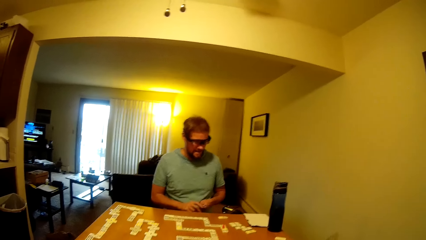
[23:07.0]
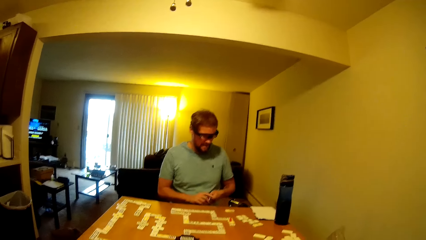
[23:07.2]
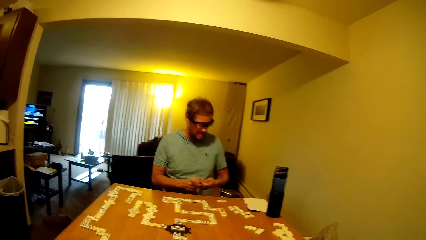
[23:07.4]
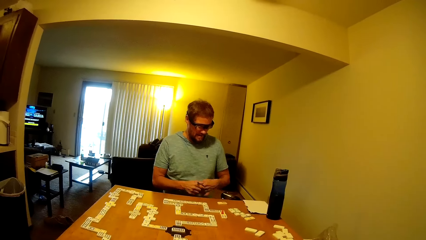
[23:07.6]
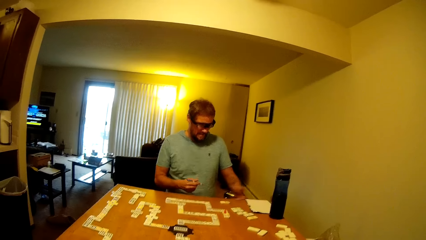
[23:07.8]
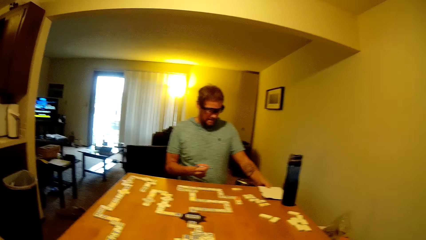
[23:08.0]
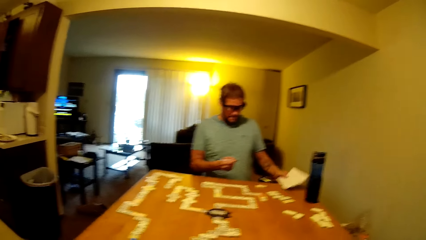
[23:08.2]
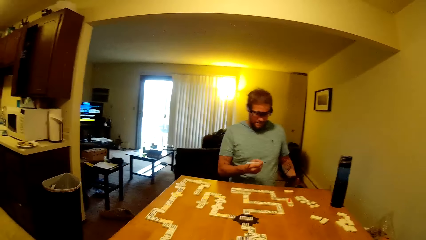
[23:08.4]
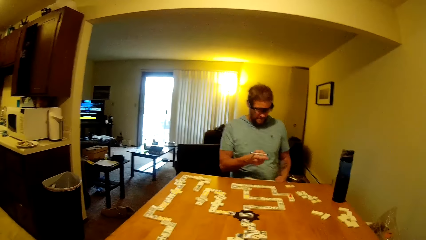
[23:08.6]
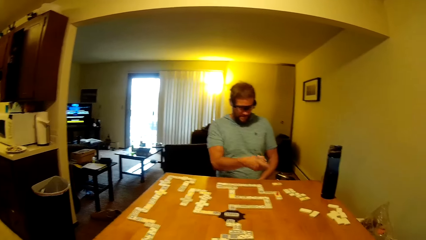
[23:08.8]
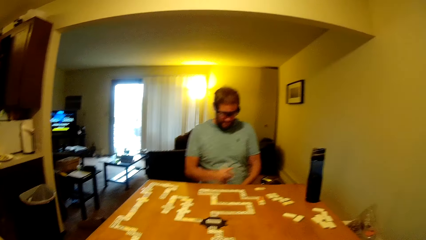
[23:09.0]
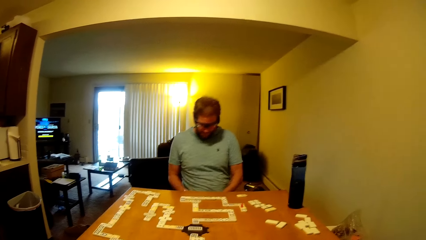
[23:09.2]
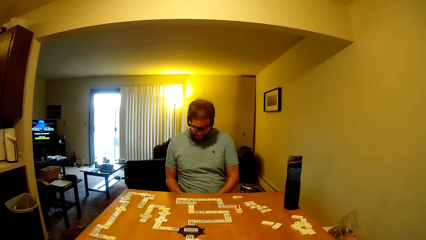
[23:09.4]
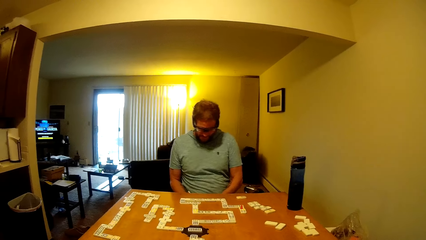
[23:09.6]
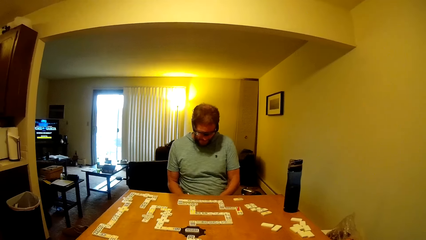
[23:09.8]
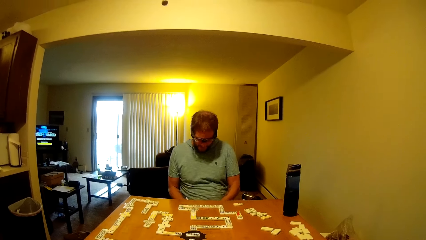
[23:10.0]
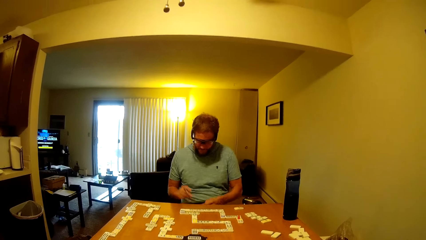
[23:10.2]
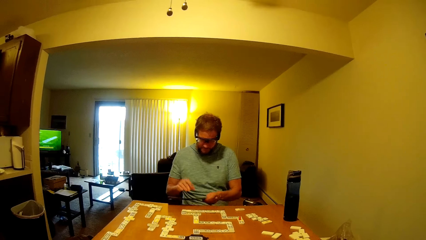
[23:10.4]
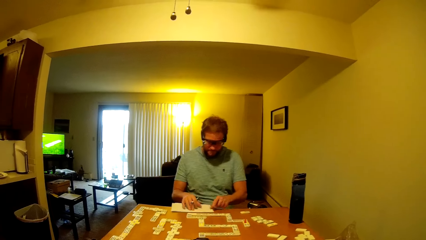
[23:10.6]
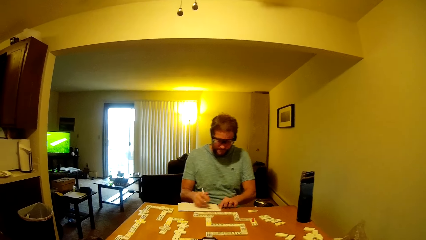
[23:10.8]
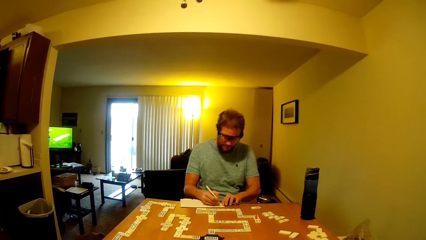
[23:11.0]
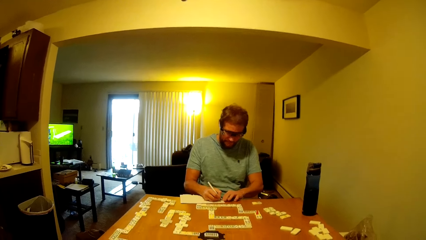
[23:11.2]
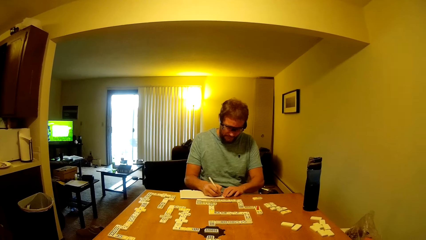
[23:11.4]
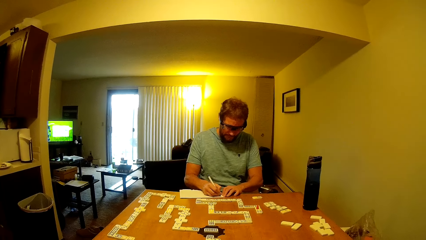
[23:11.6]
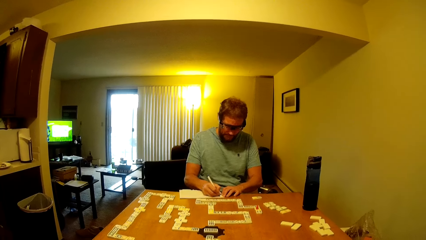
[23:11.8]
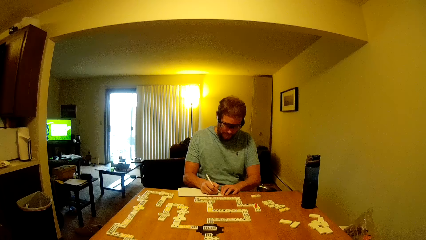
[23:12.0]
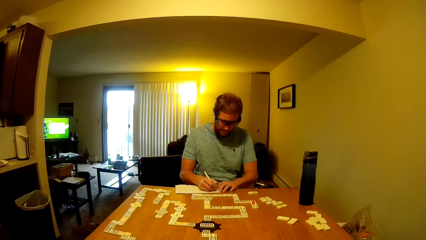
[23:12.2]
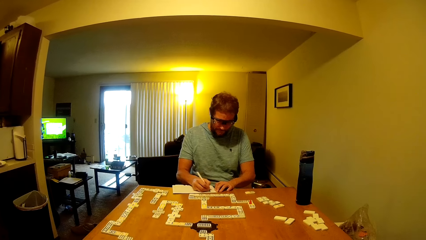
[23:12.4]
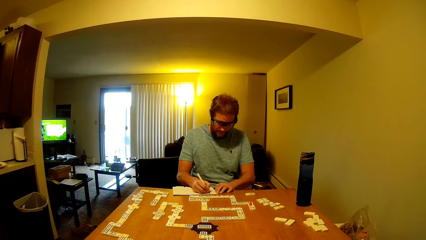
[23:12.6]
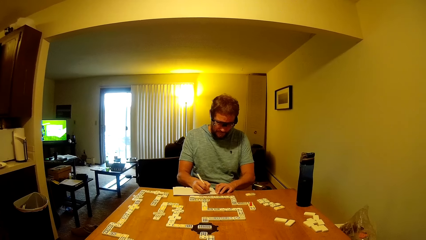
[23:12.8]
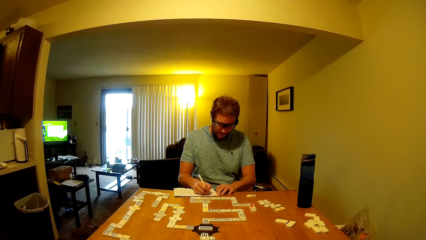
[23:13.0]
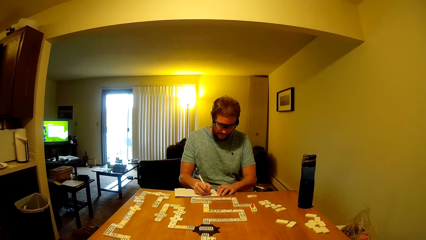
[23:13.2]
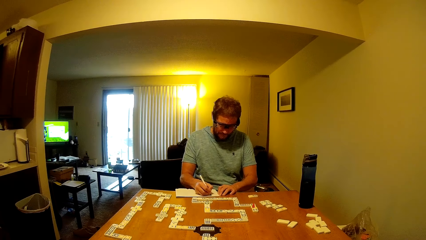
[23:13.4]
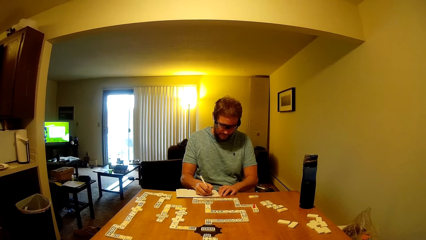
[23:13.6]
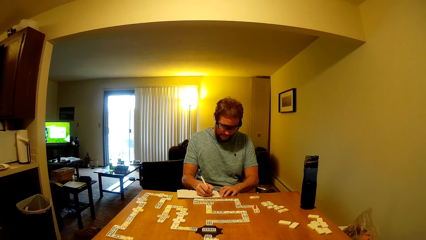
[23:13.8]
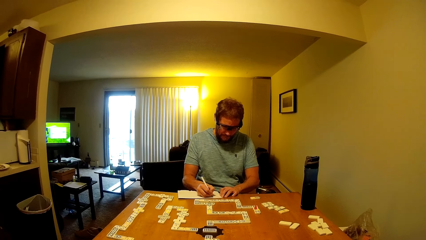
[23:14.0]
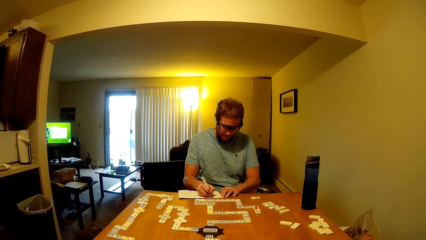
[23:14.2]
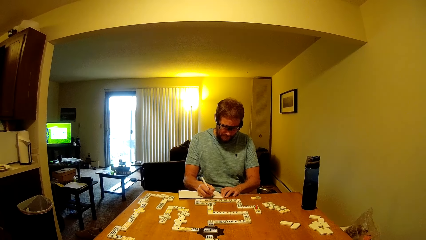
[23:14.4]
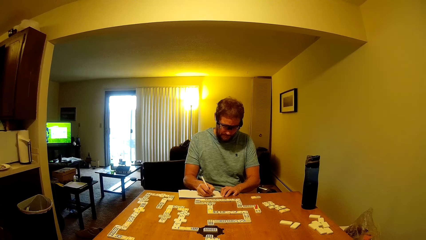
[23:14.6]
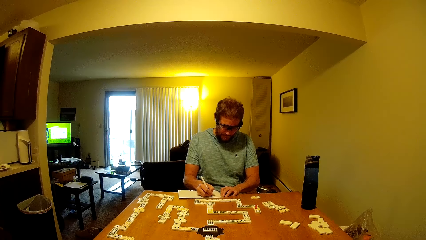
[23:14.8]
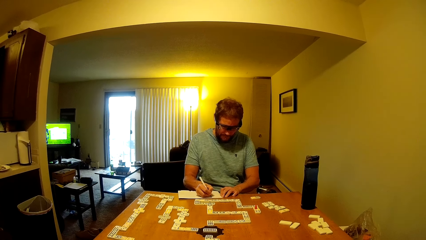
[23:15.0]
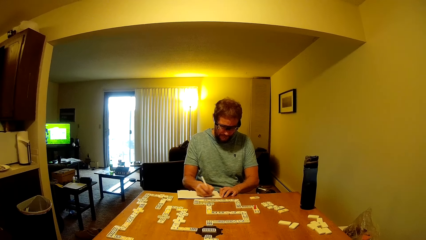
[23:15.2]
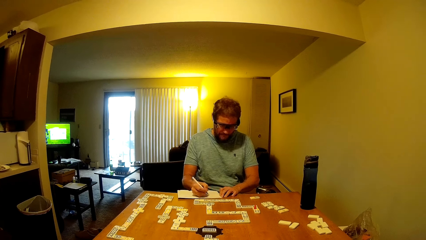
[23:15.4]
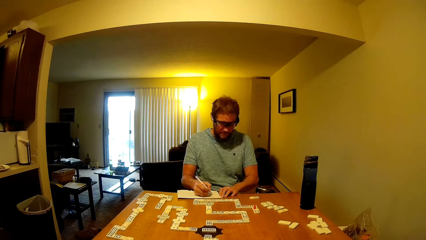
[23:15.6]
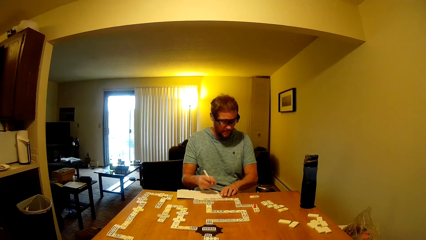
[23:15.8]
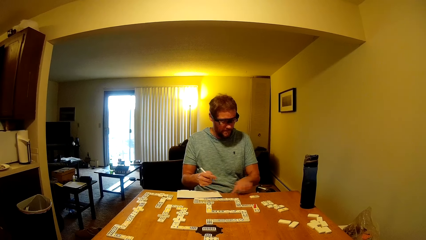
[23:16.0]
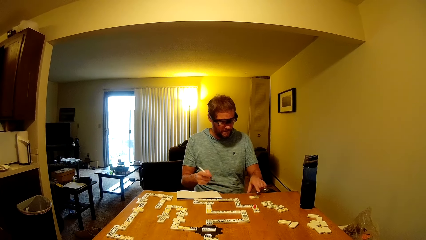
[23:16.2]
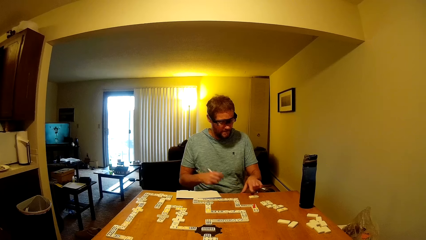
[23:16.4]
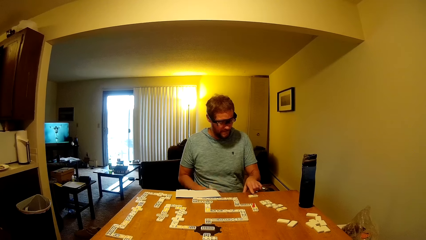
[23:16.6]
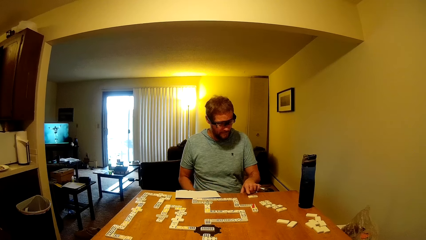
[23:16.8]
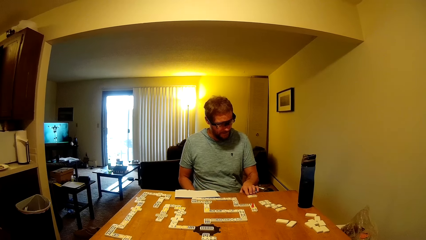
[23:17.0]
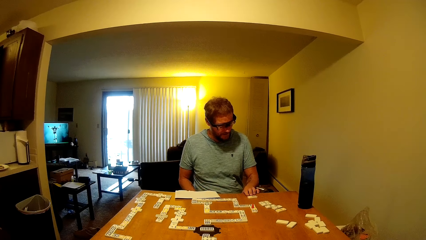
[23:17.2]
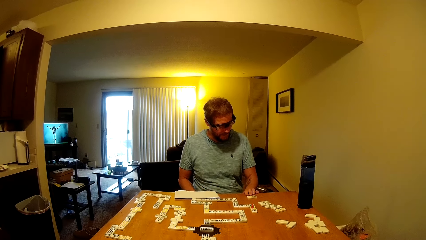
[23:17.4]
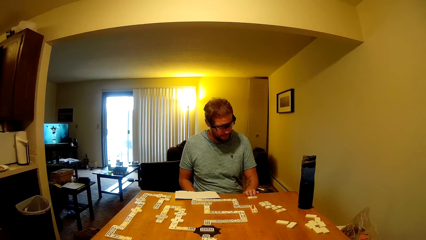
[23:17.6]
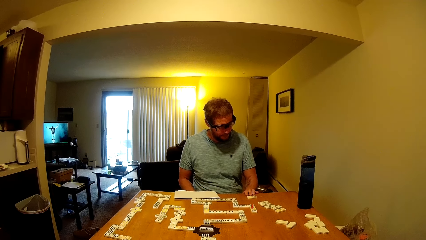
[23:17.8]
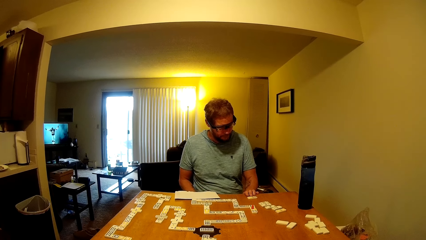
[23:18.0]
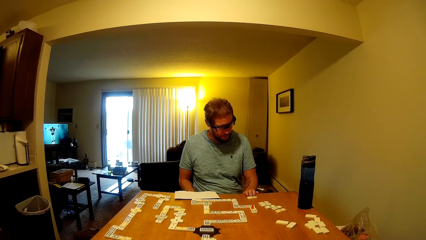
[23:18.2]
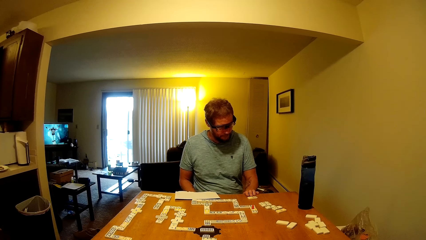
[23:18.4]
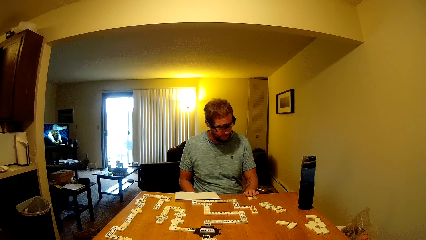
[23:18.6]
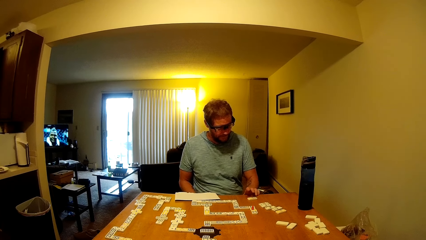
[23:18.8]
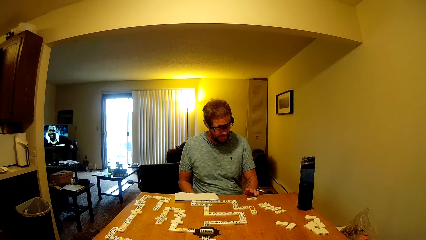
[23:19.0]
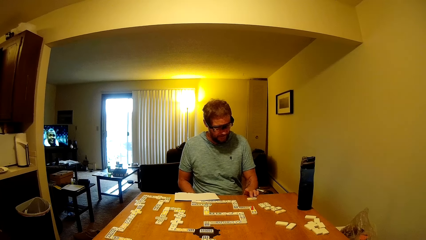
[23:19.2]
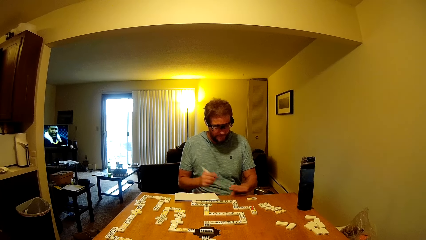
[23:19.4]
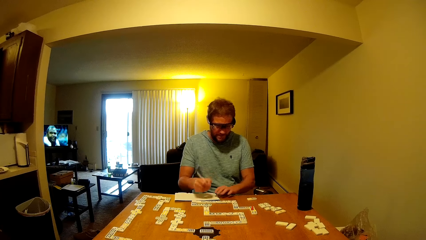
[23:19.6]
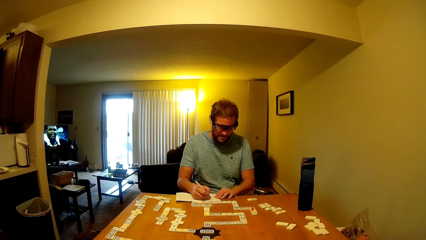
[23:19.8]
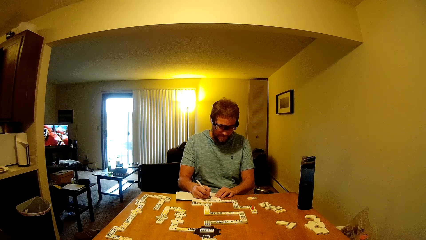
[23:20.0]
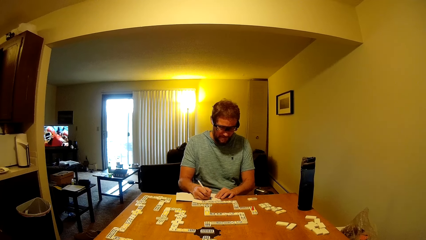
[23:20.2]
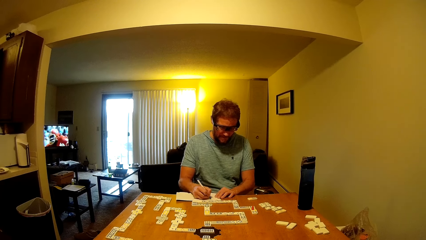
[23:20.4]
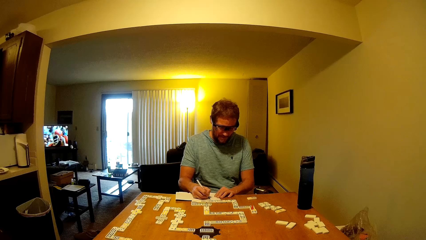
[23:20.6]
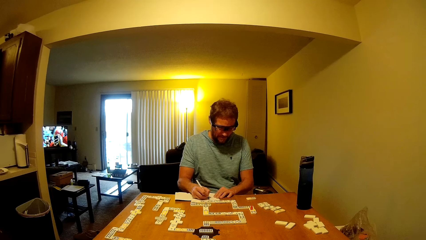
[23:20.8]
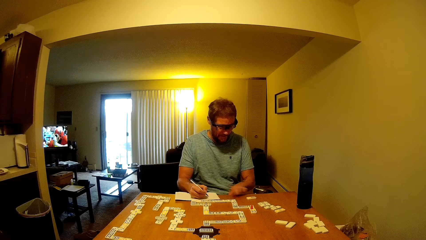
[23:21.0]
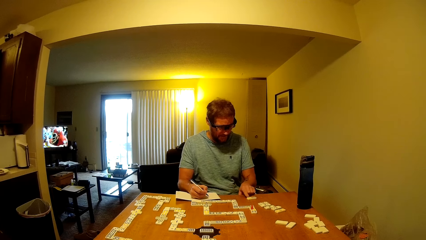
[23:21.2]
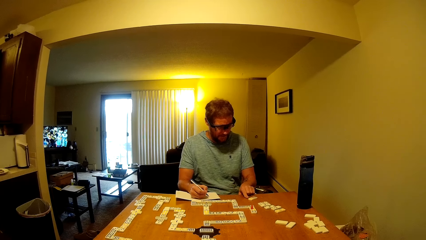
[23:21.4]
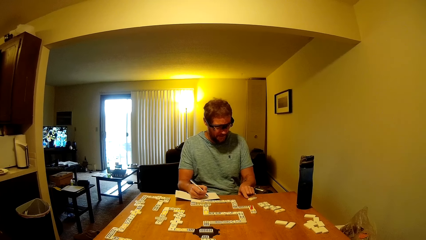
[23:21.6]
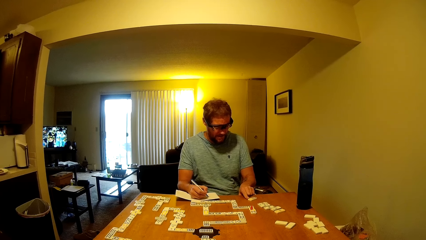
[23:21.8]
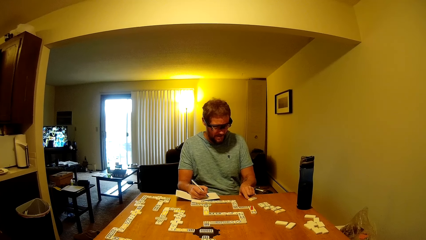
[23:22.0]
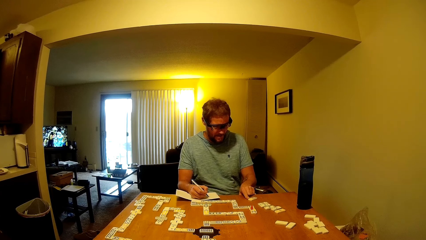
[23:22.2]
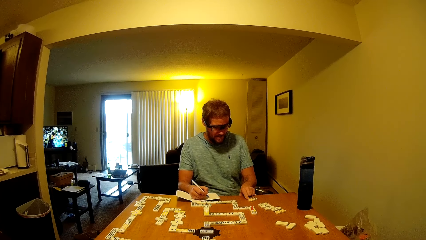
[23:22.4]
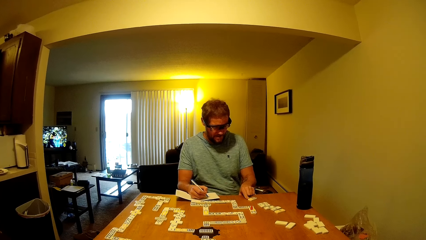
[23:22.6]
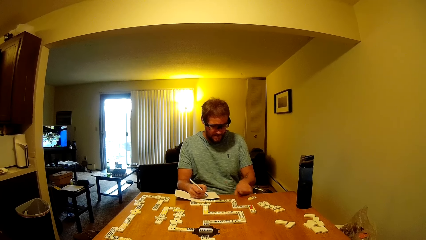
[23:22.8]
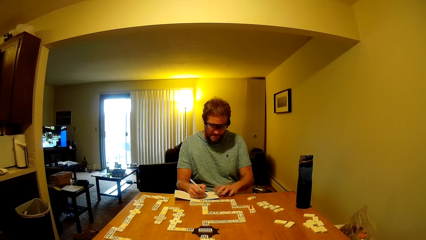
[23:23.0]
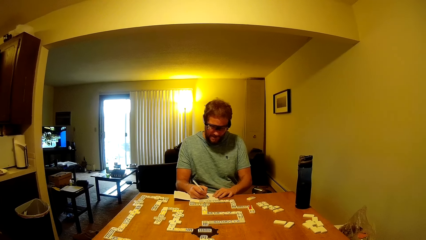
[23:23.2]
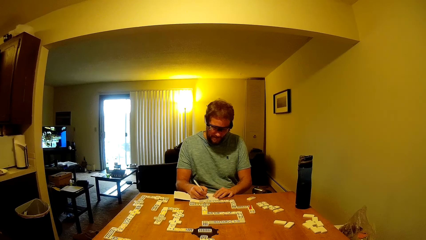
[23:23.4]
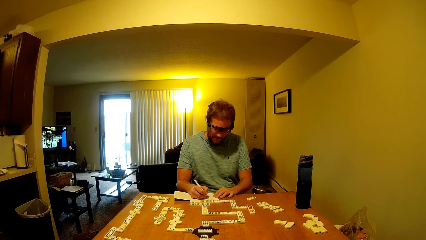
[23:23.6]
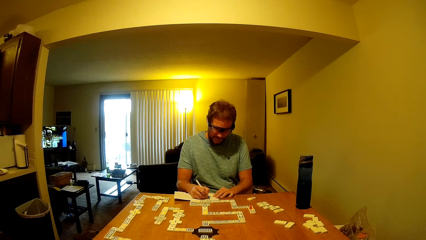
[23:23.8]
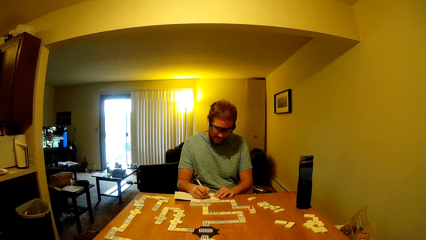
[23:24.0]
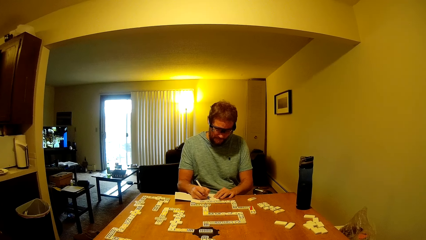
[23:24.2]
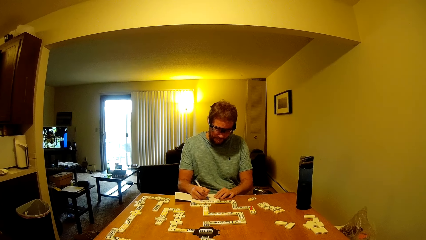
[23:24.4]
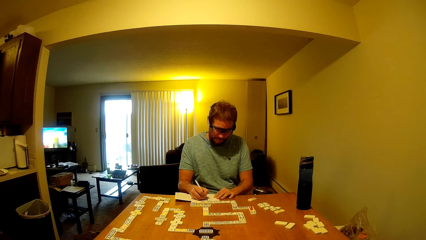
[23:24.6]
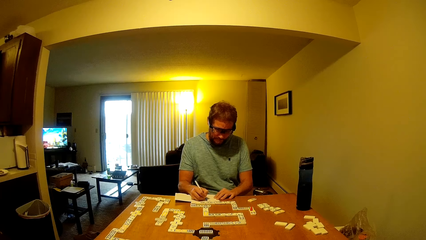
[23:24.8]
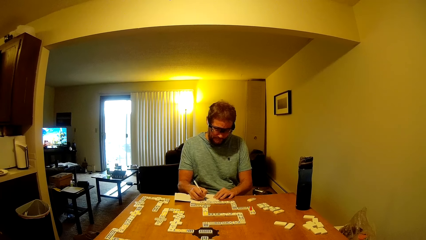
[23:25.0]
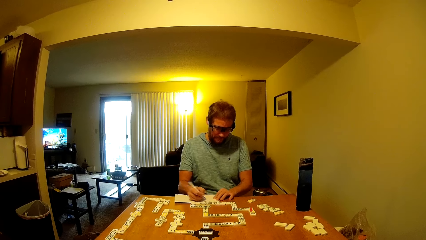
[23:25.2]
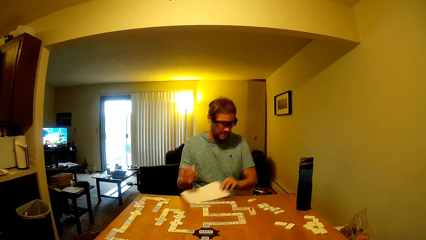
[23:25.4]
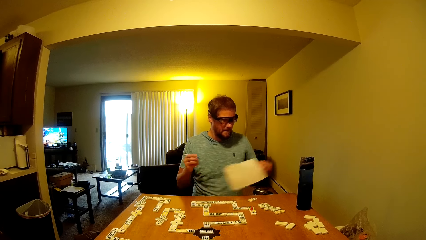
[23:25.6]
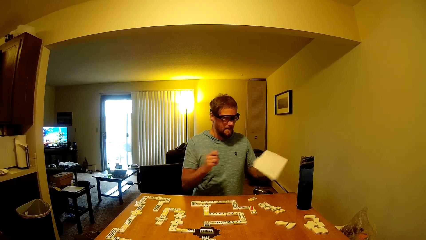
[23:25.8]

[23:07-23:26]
A man picks the pen on the book. The man talks to the camera wearer and picks the book or piece of paper on the table. The man writes down on the piece of paper with the pen. The man writes again and puts the book on the table. The man talks, points at the domino tile on the table, and looks at a word board. The man writes down on the piece of paper with the pen. The man talks and points at the domino tile on the table. The man writes down on the piece of paper with the pen.
